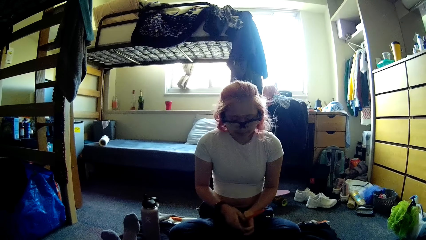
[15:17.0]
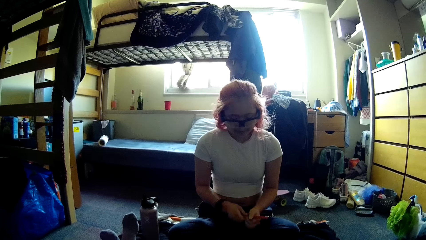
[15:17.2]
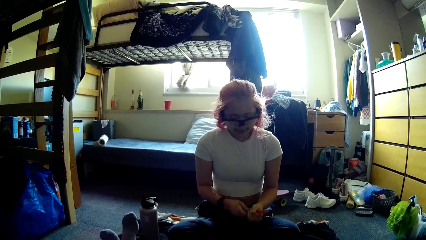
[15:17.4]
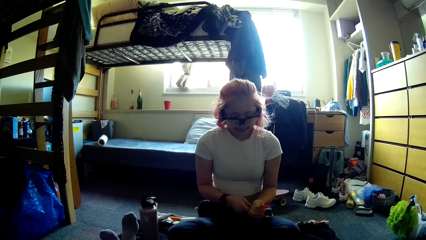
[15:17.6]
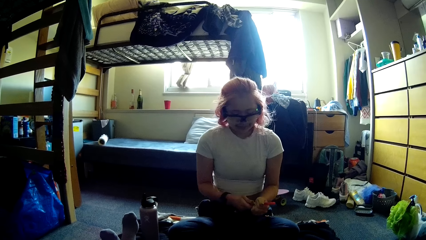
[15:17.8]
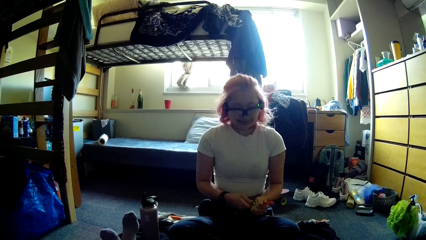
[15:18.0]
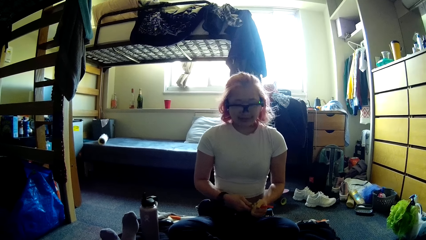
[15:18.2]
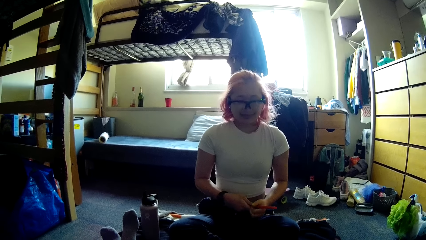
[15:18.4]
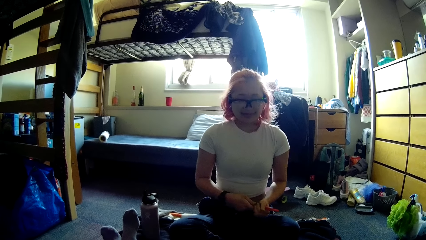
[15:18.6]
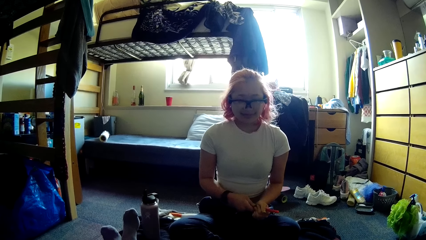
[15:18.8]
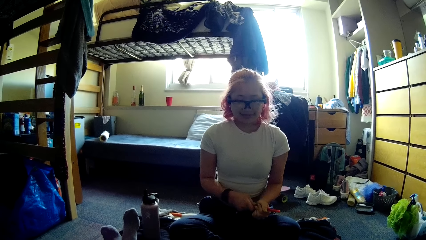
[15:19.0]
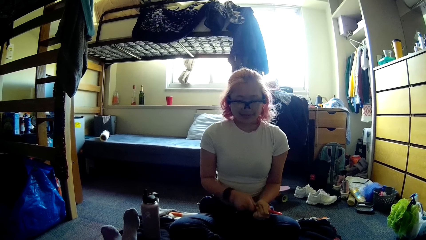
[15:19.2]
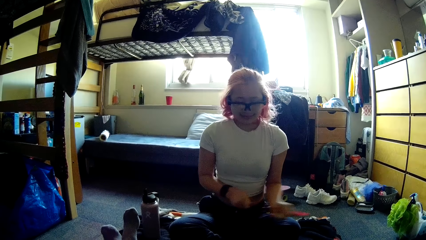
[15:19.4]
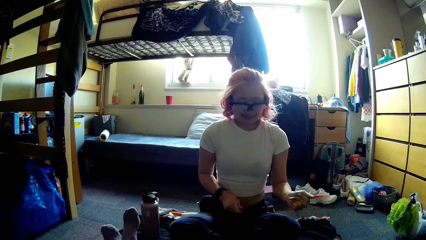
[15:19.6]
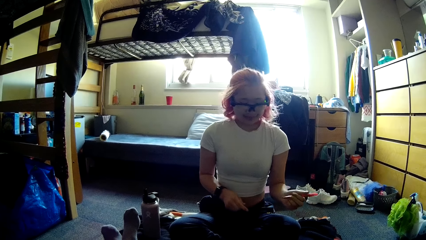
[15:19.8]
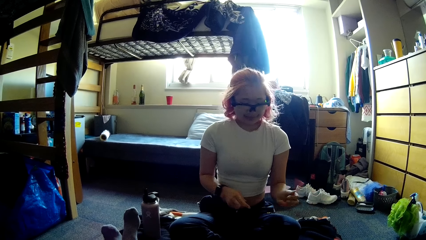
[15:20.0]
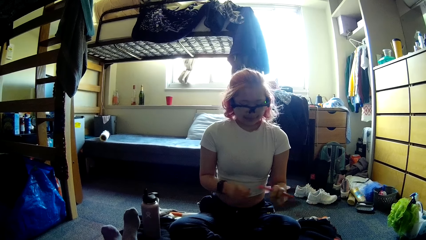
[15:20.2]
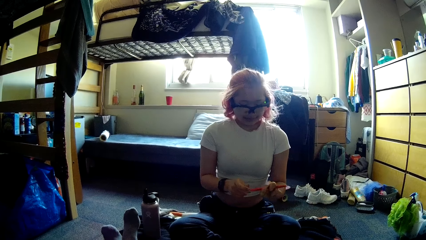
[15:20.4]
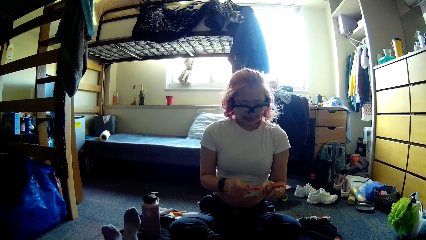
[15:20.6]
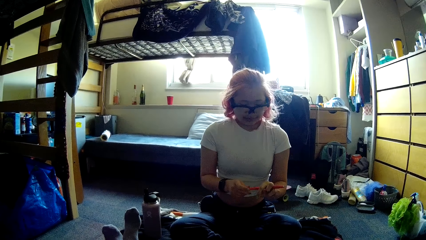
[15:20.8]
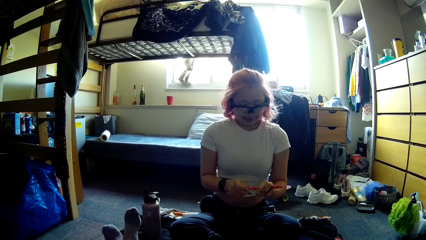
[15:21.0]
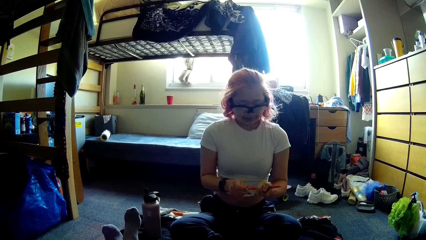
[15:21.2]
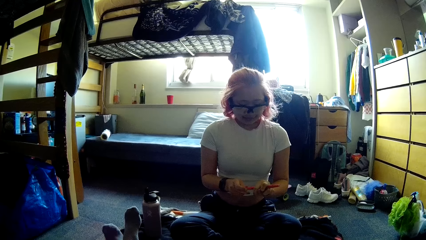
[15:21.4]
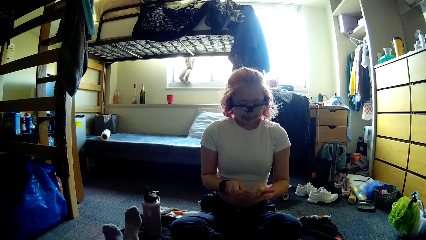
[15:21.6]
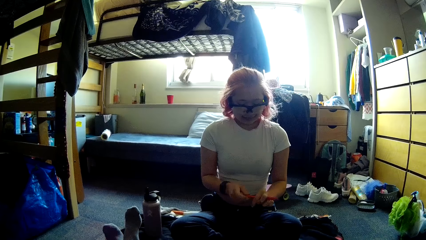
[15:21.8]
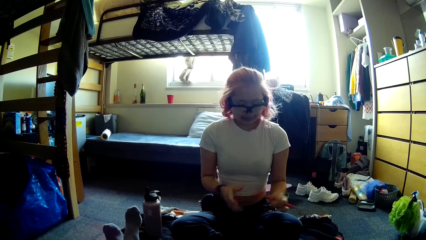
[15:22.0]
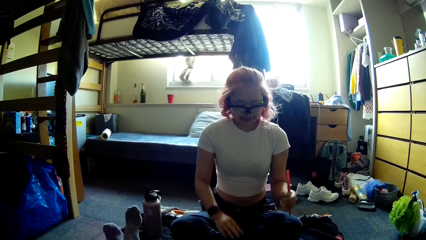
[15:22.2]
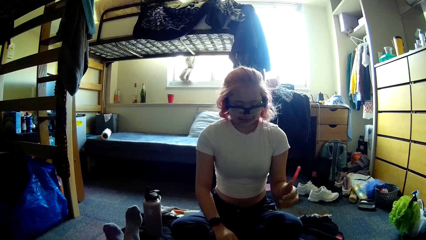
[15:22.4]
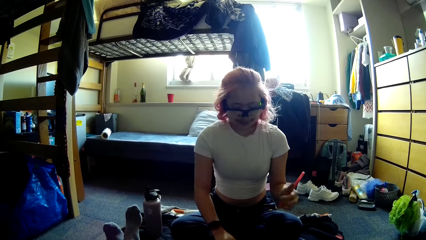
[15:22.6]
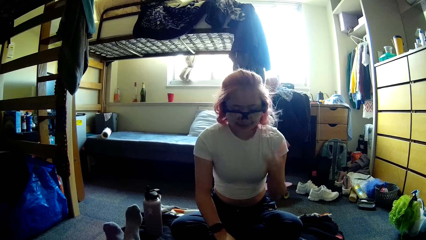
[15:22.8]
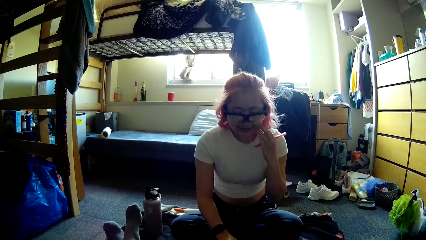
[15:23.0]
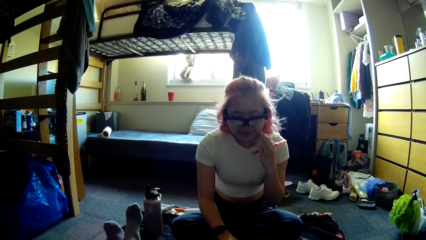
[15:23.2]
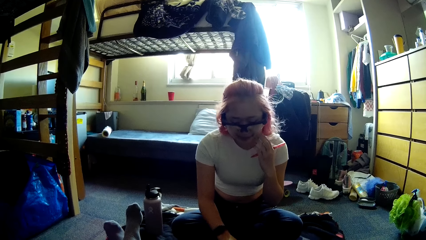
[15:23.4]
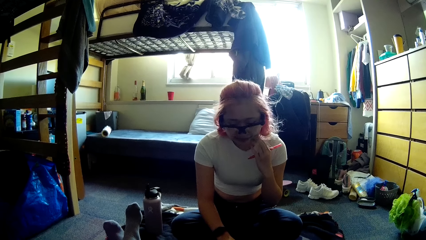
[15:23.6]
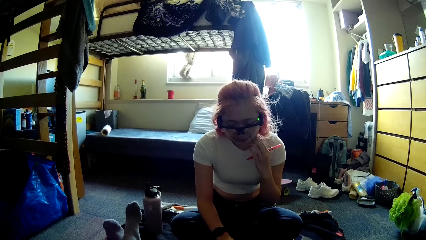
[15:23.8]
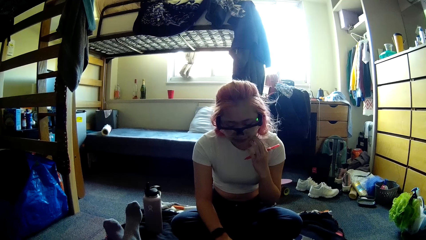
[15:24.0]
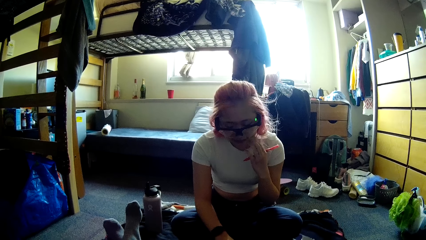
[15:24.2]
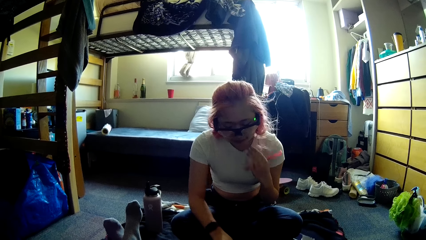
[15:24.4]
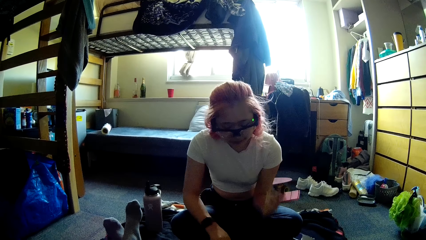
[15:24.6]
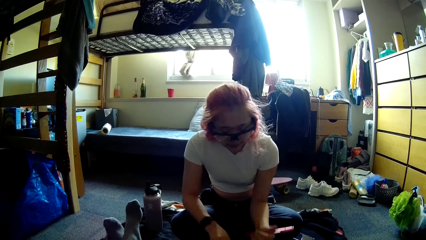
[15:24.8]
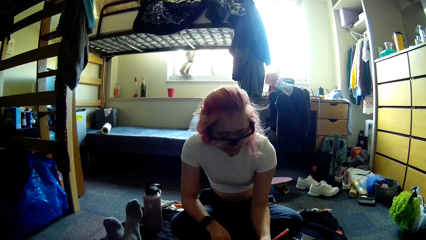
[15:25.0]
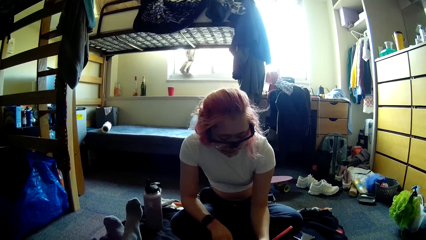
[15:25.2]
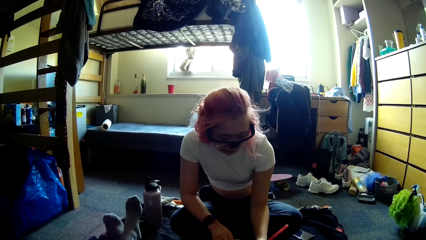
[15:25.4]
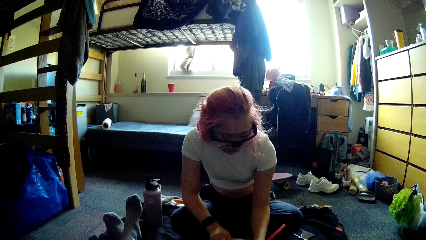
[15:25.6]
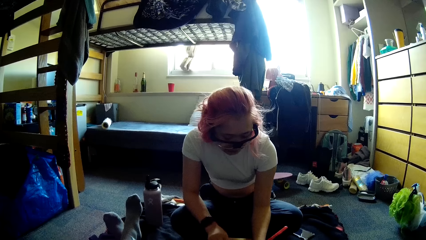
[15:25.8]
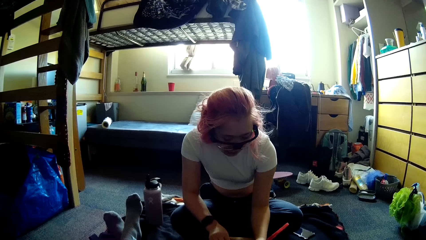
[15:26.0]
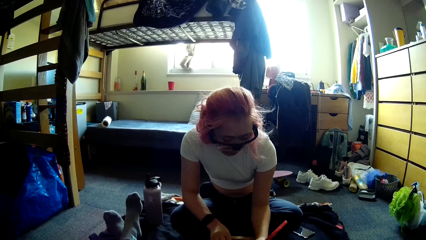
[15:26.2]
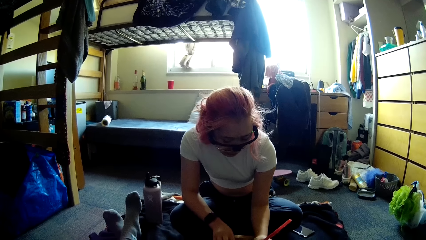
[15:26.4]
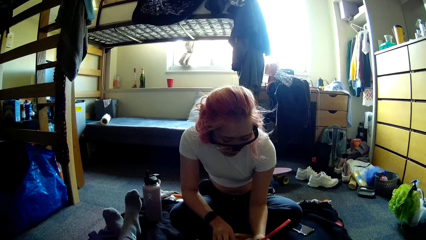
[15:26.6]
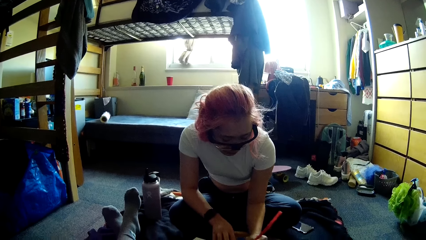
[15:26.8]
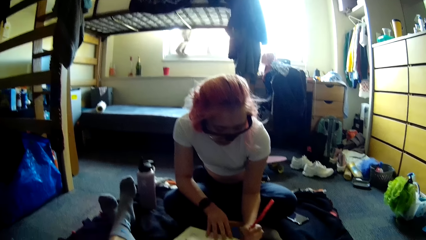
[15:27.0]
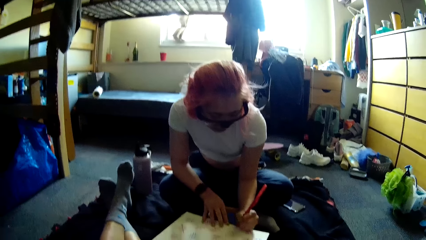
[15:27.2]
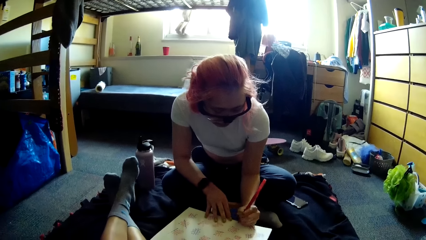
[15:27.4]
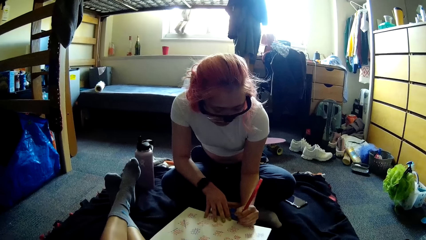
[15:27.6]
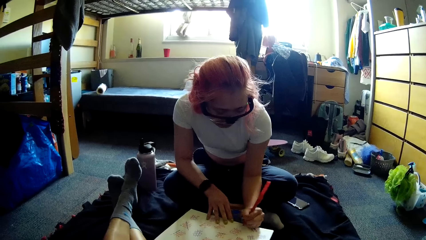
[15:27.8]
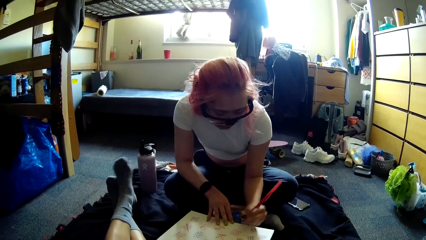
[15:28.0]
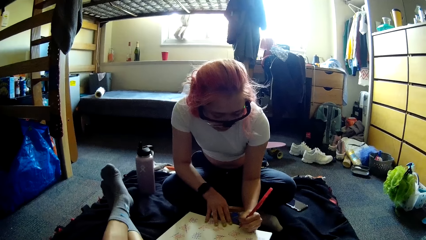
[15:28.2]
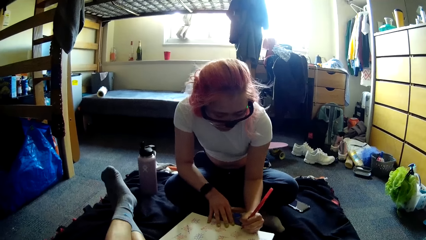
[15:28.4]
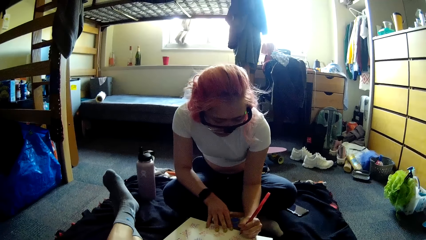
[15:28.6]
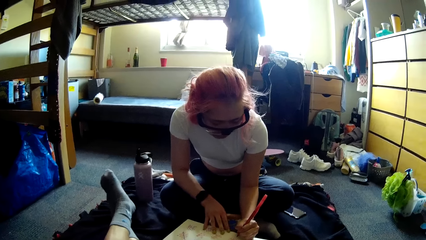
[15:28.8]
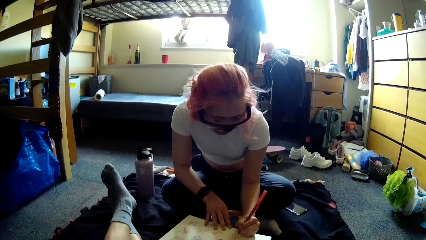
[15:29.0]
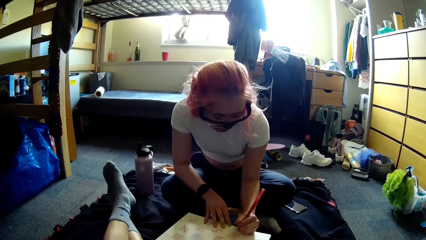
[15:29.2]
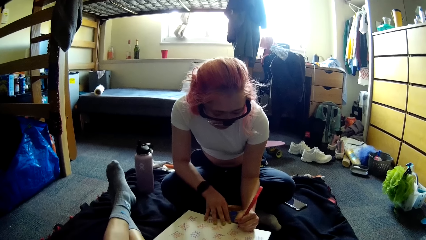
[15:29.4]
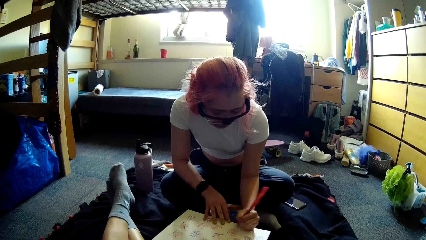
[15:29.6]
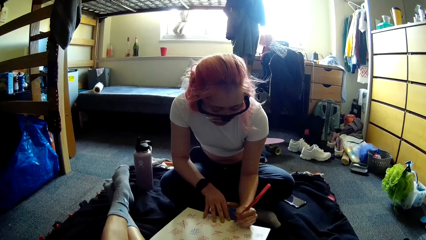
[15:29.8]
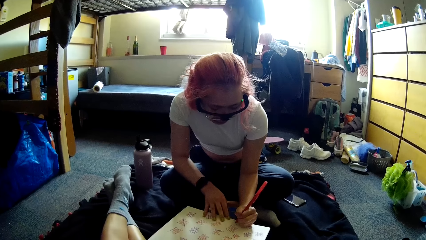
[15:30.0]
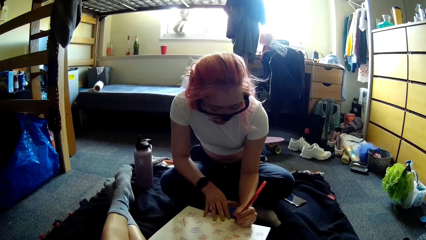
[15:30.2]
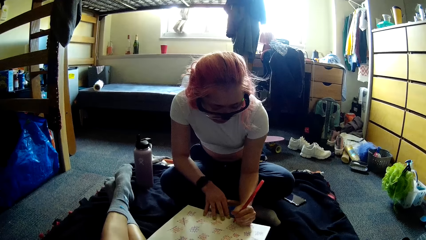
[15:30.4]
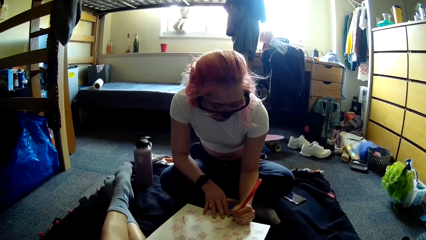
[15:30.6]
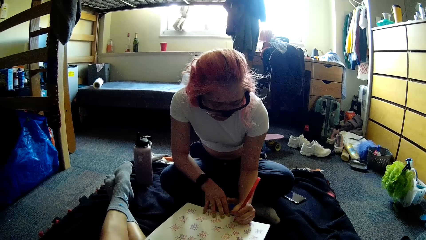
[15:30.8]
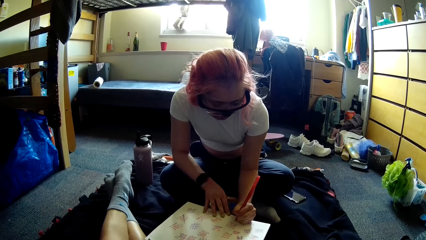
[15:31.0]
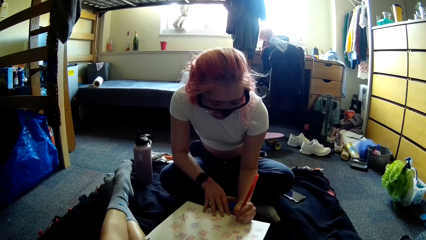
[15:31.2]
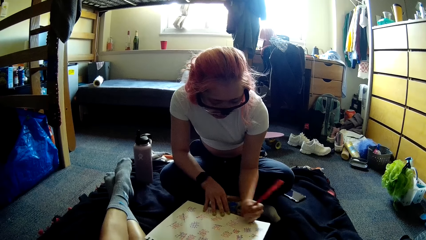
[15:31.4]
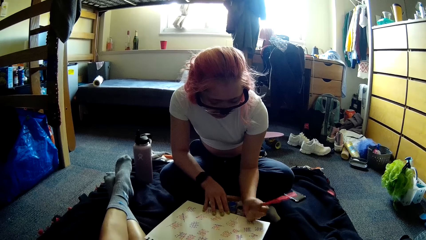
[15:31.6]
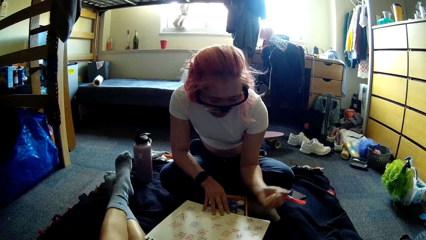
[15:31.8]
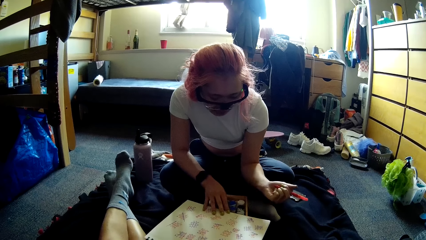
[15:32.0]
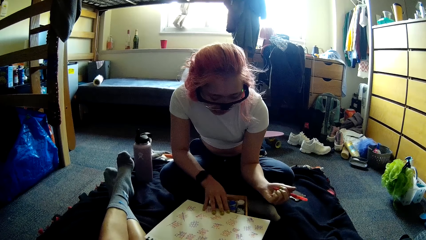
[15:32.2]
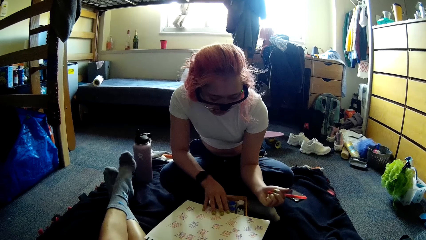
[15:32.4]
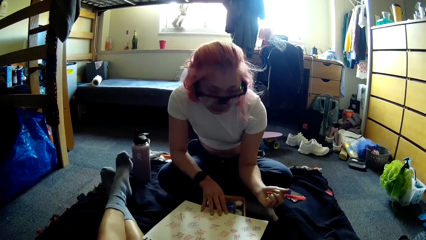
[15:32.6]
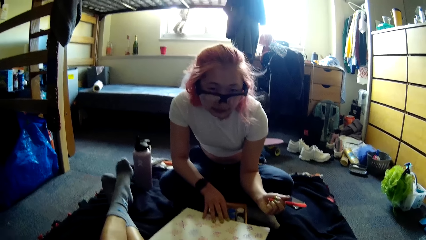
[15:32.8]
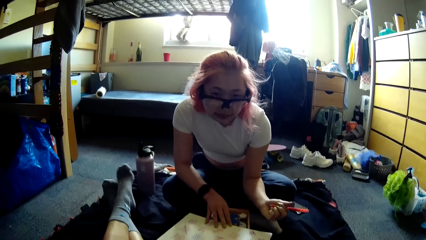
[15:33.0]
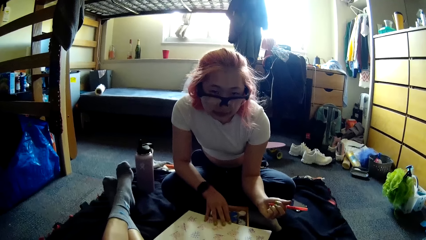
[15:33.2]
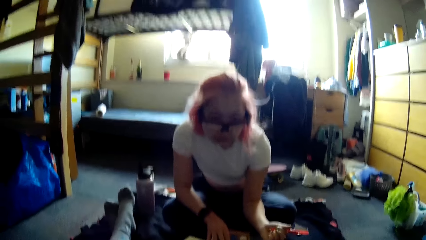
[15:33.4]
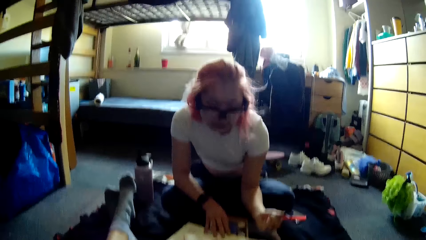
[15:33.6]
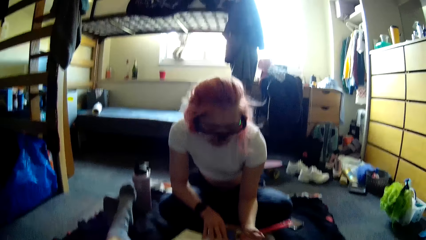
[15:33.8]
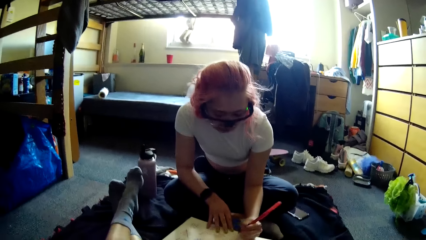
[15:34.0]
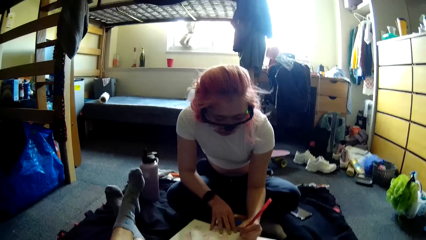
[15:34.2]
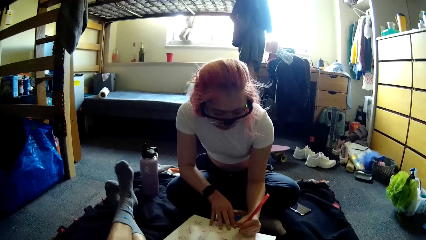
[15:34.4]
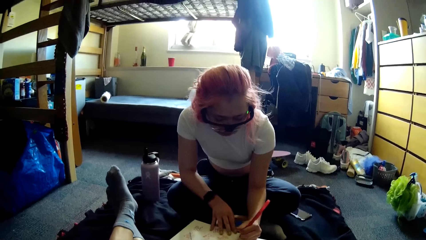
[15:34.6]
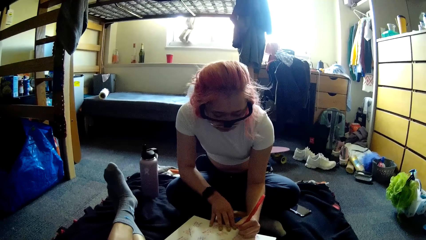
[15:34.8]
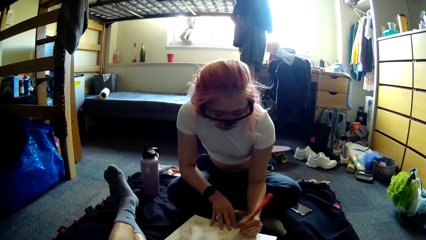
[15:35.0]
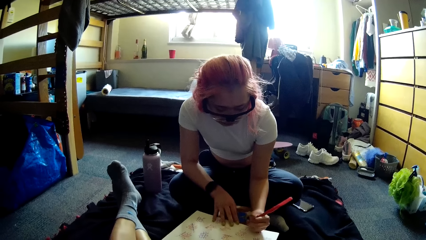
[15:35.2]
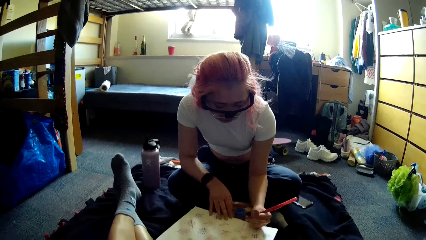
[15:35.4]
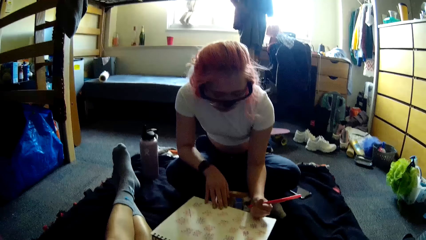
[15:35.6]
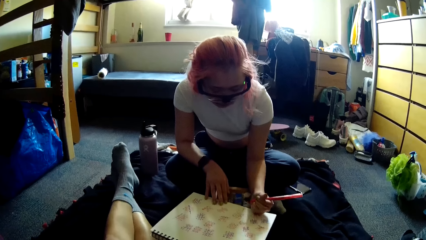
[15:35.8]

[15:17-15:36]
A woman uncovers the pen with both hands. The woman puts the cover at the base of the pen with both hands. She places her right hand on the book or paper. She scratches her face with her left hand. She writes in the book with the pen in her left hand. She stares at the camera wearer. She writes on the paper.
